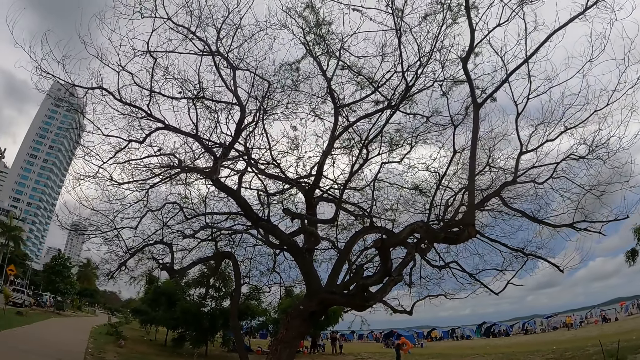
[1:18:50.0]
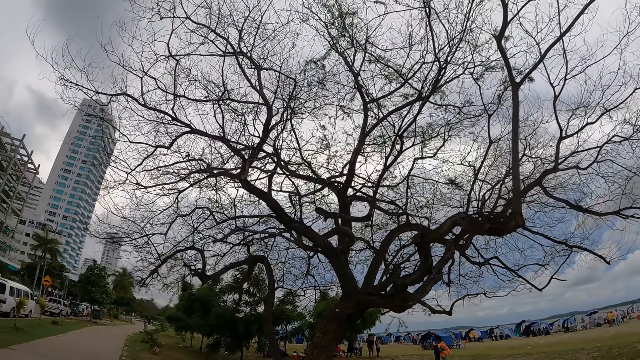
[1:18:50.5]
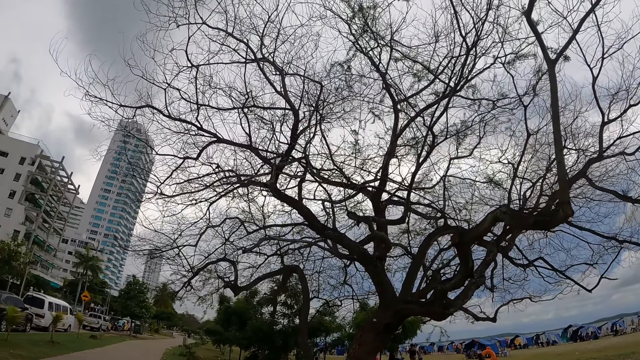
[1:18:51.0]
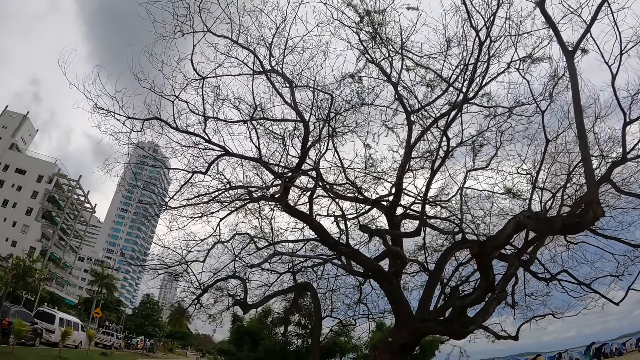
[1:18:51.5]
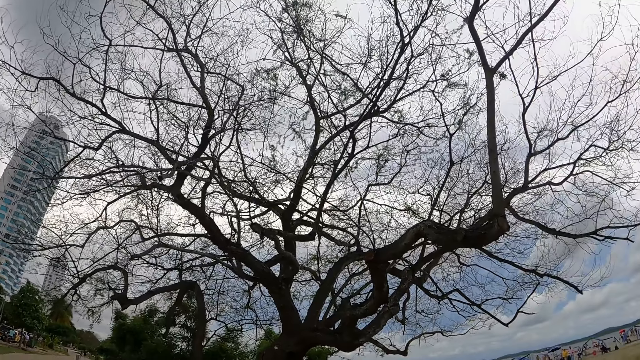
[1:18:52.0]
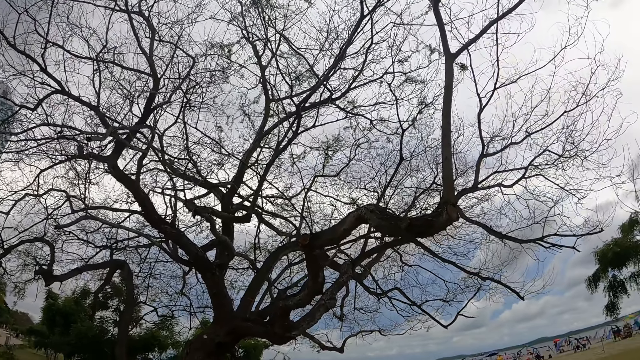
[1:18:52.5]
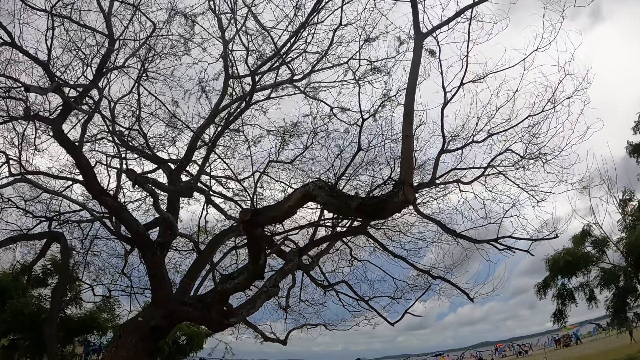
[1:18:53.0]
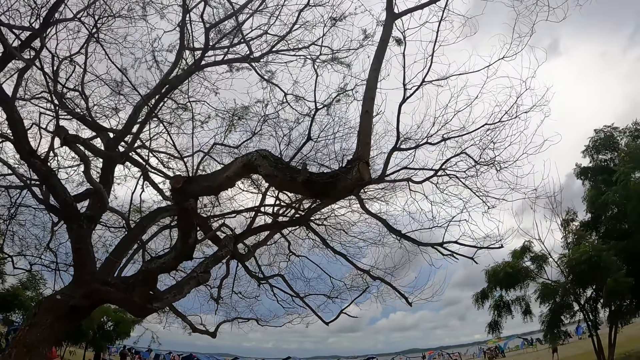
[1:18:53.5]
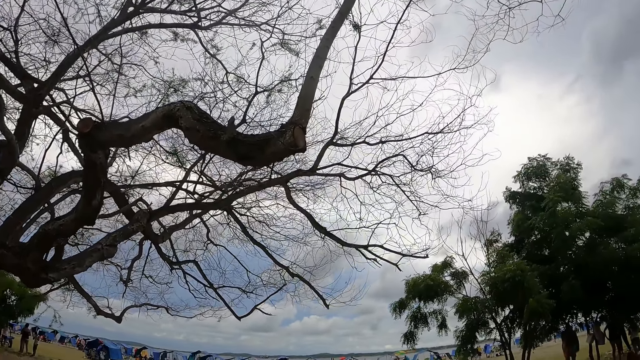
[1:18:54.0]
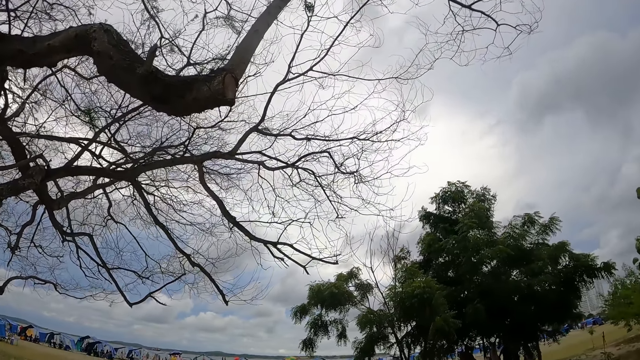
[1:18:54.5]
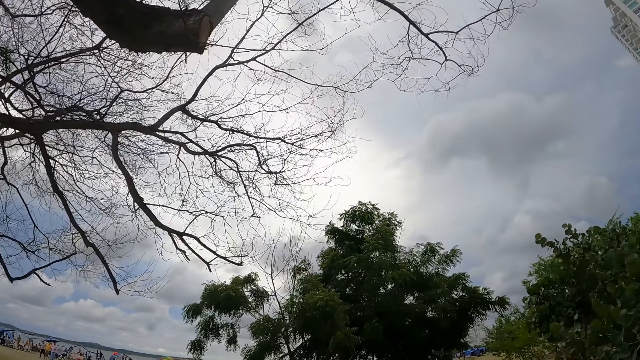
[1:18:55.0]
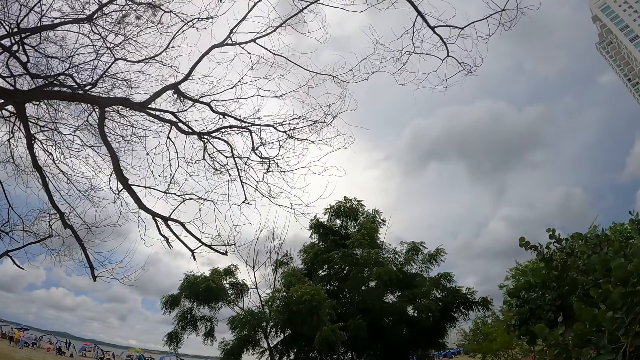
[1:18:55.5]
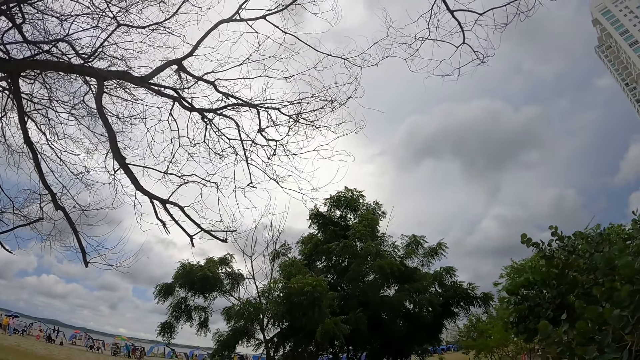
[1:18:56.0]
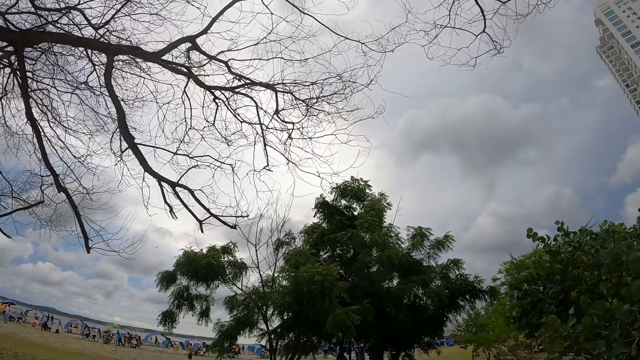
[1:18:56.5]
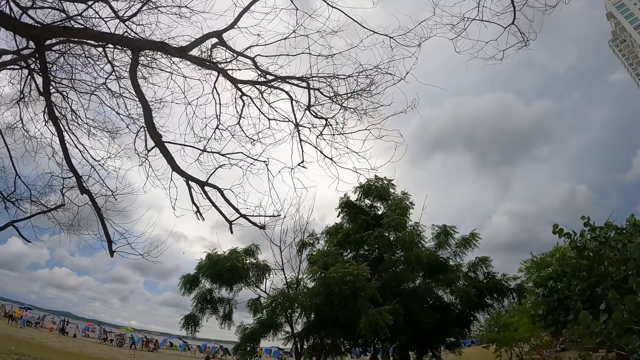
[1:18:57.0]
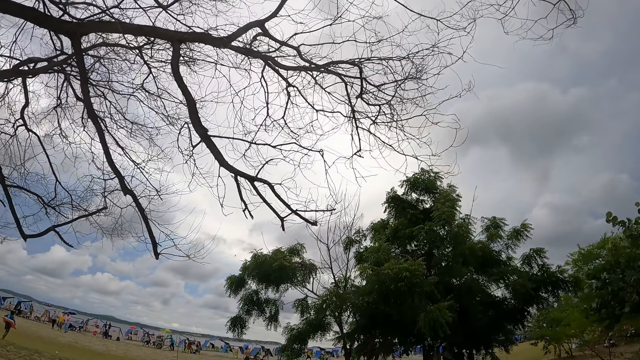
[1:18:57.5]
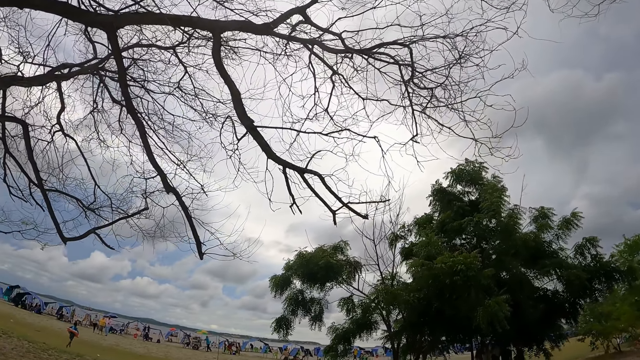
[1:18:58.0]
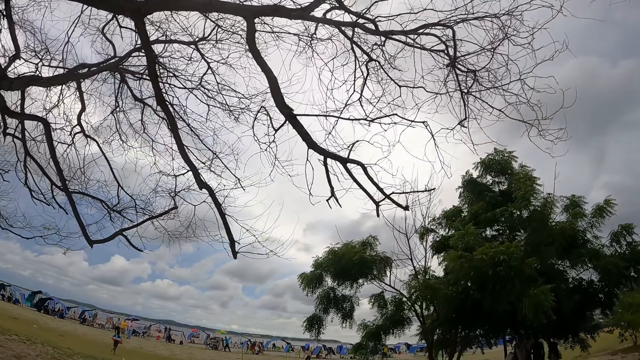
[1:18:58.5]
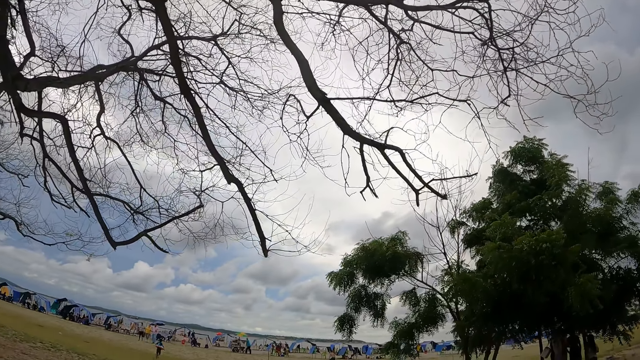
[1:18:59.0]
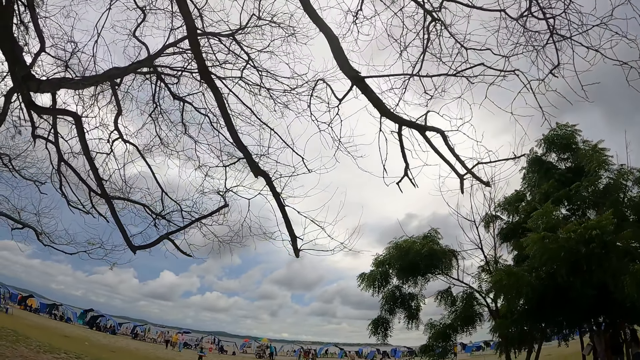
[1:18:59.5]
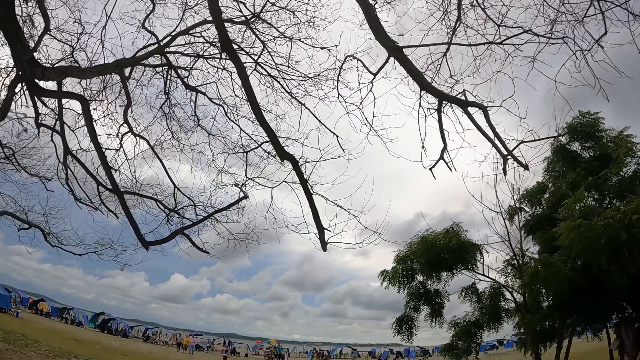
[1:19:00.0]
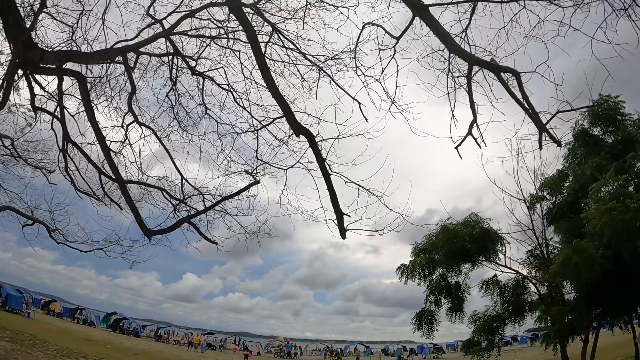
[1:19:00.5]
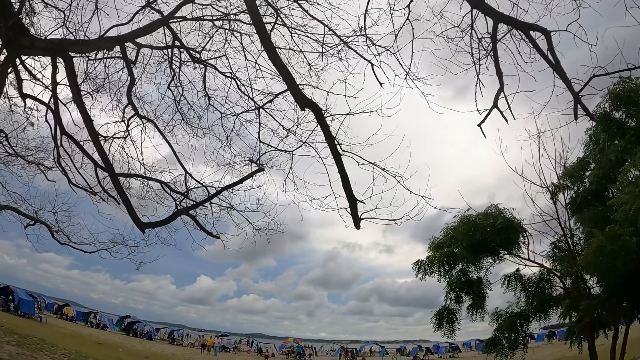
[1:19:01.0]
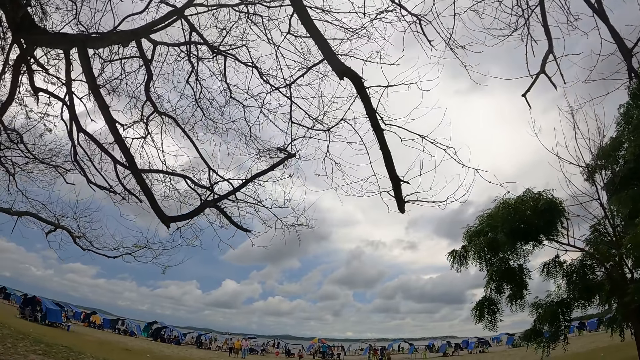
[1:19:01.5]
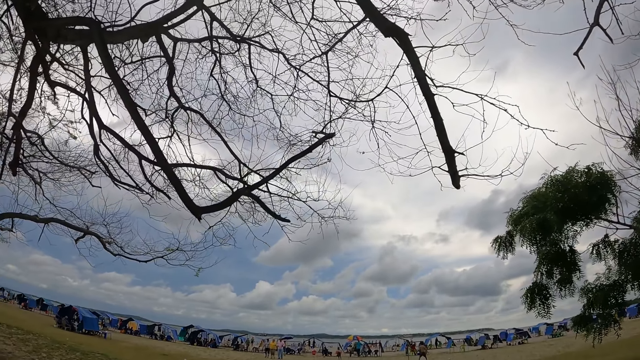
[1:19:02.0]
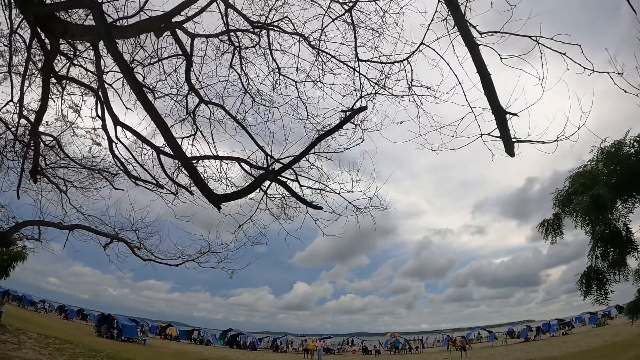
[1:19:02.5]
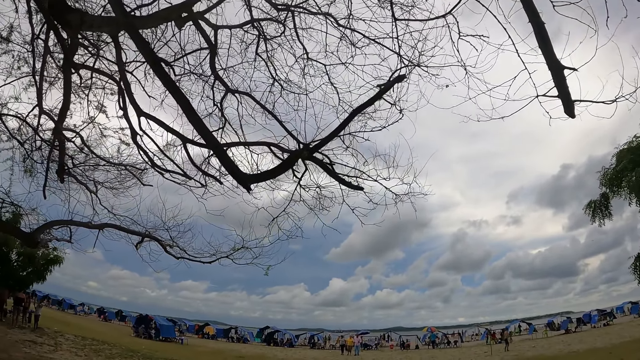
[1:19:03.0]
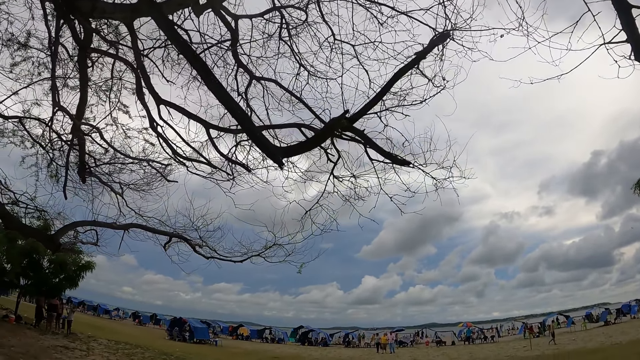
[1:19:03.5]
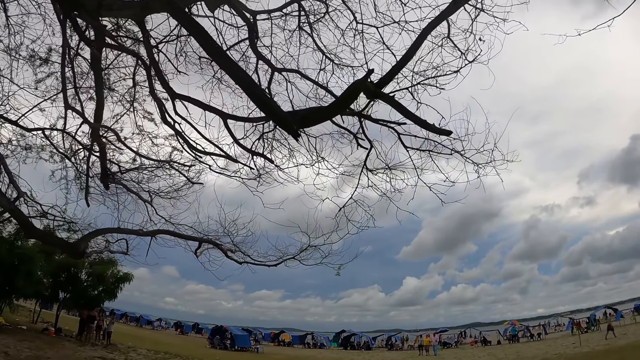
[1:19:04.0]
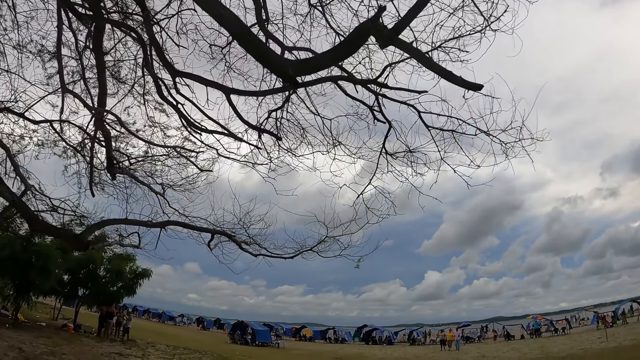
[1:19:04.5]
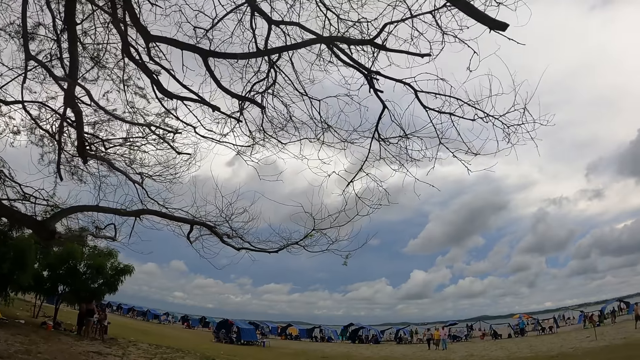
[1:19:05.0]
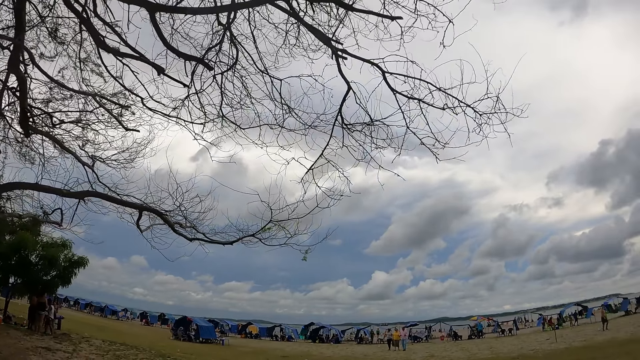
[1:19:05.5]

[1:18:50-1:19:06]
The camera wearer walks around the field.

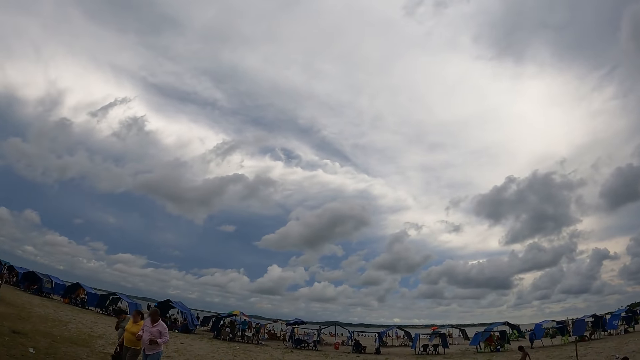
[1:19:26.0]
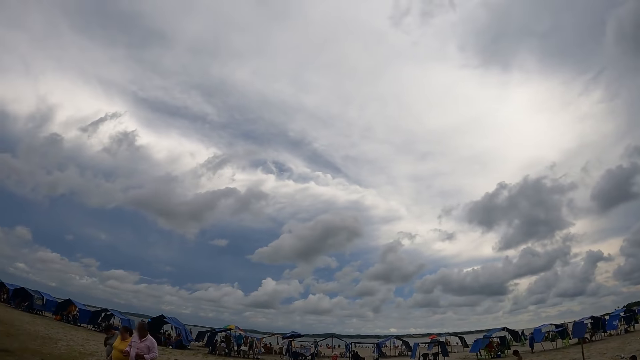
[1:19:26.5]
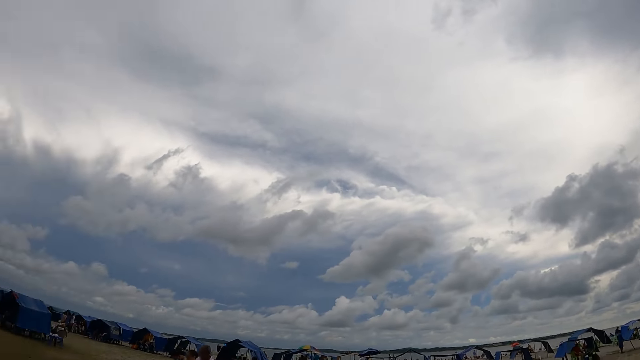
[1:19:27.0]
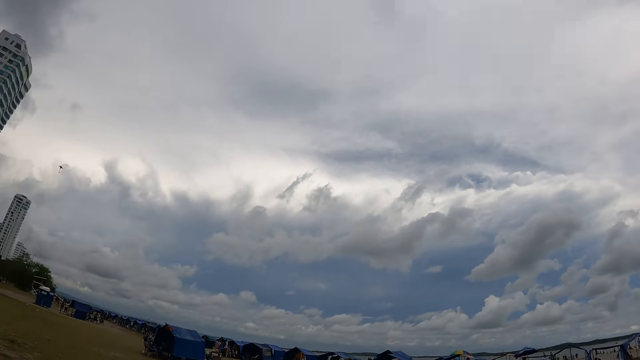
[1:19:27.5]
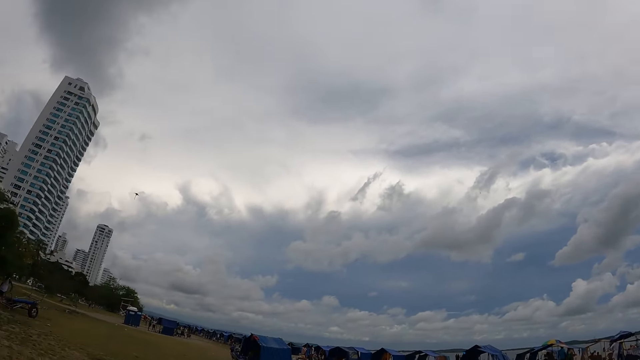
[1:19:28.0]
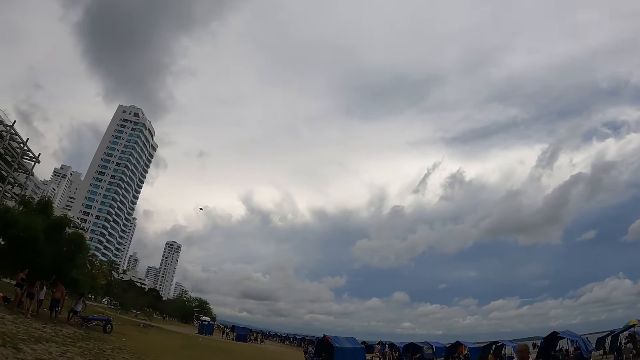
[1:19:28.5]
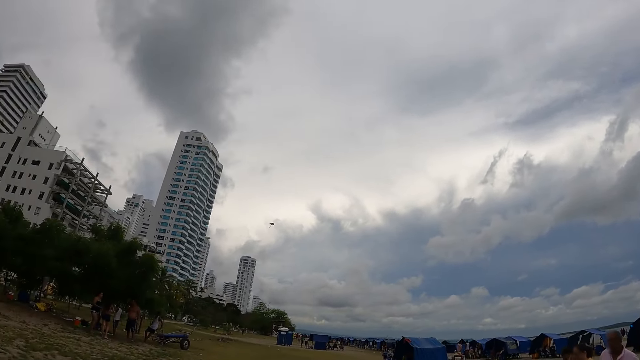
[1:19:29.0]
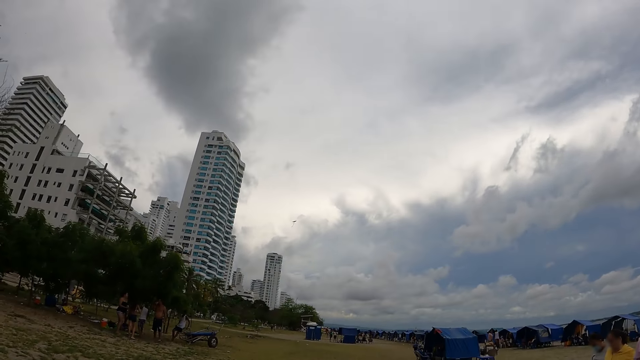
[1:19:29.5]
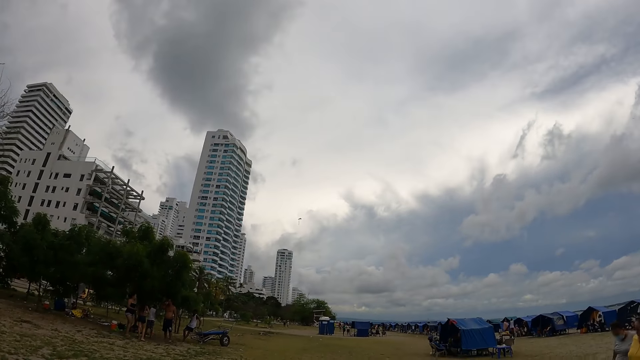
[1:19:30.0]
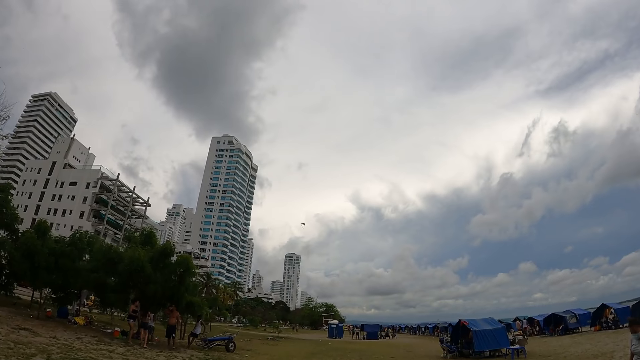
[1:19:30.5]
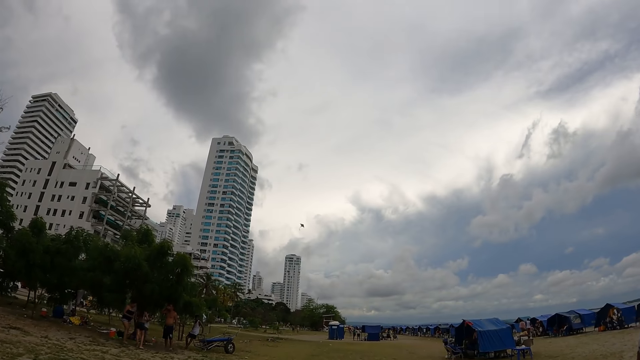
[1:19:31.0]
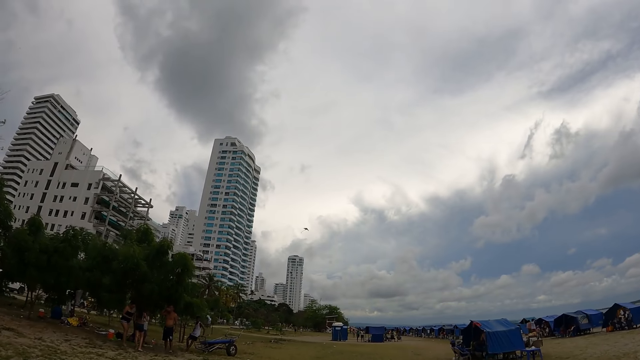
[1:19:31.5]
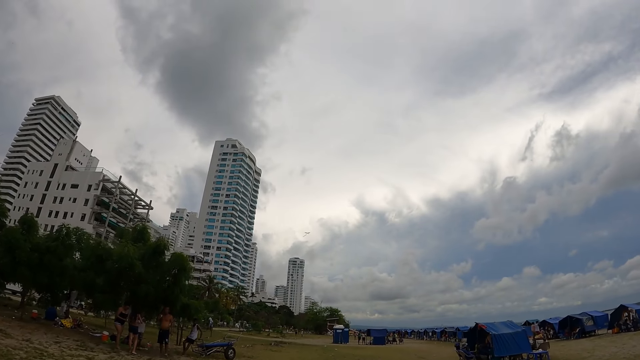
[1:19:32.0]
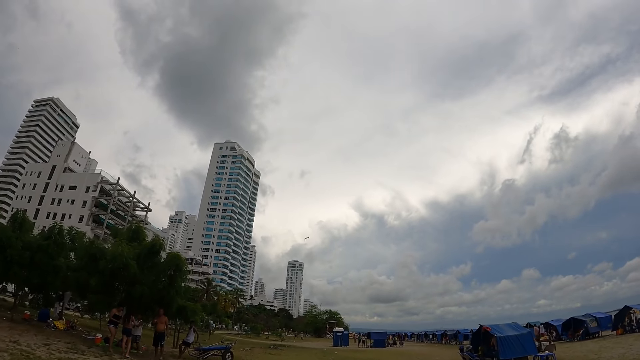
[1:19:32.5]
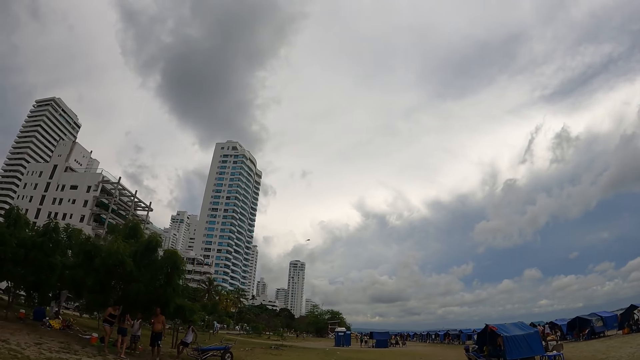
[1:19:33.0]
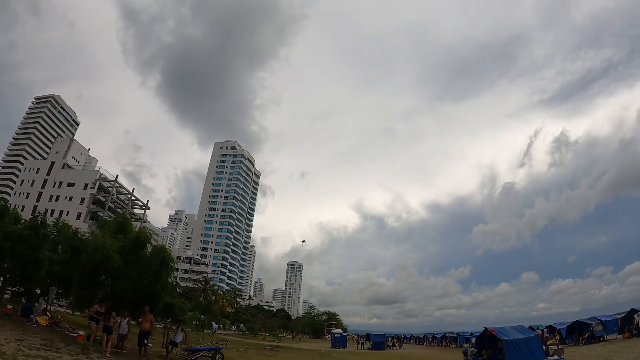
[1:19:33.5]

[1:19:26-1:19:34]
The camera wearer looks around the field.
